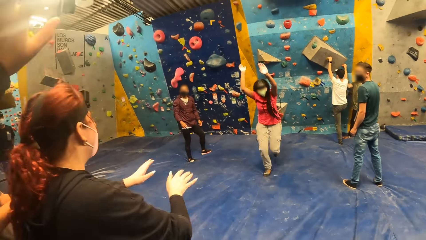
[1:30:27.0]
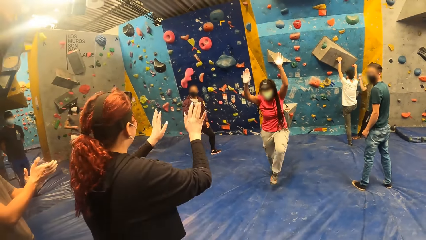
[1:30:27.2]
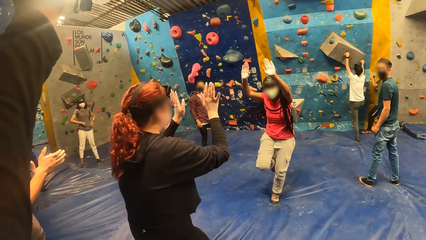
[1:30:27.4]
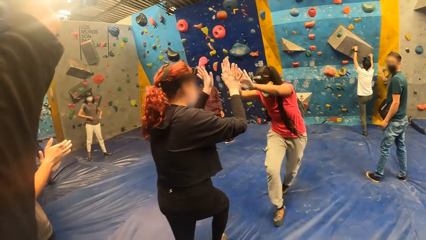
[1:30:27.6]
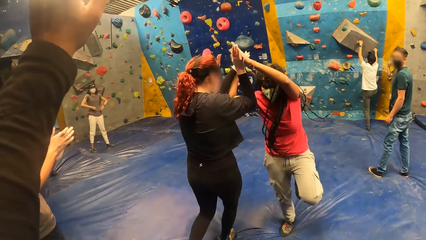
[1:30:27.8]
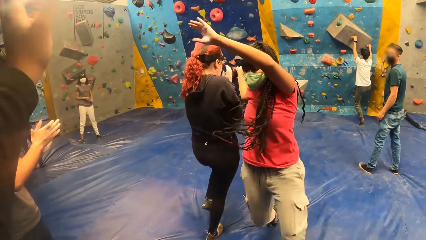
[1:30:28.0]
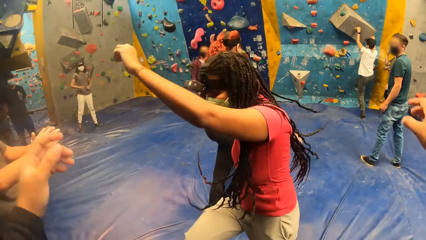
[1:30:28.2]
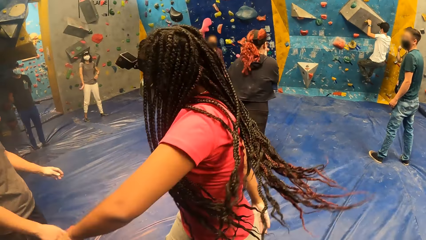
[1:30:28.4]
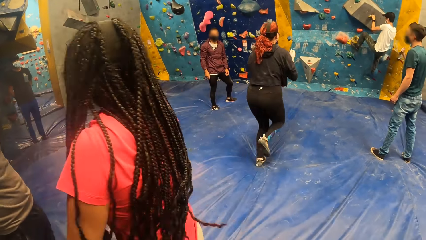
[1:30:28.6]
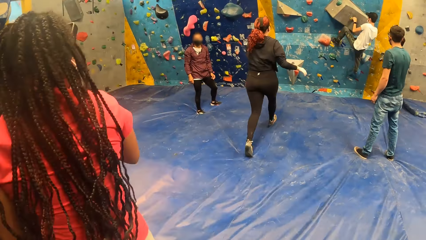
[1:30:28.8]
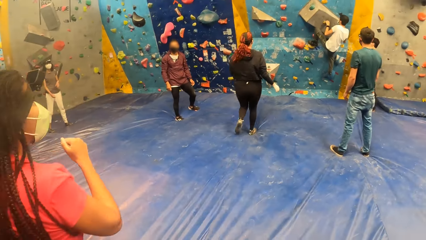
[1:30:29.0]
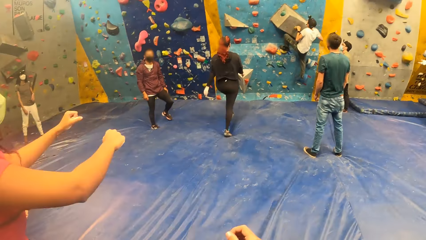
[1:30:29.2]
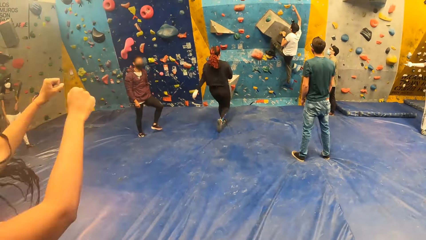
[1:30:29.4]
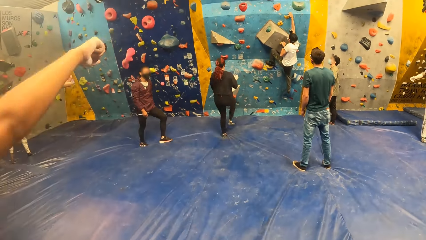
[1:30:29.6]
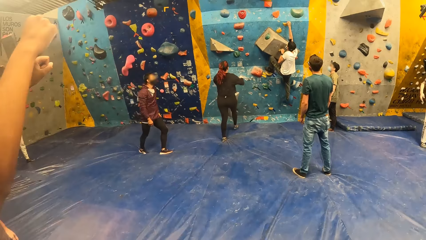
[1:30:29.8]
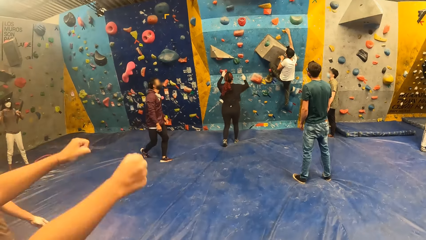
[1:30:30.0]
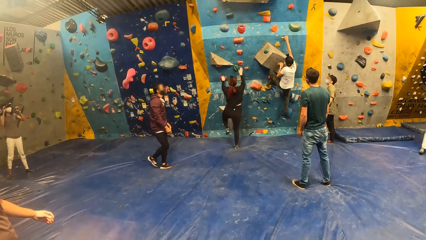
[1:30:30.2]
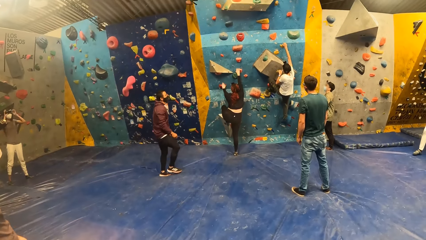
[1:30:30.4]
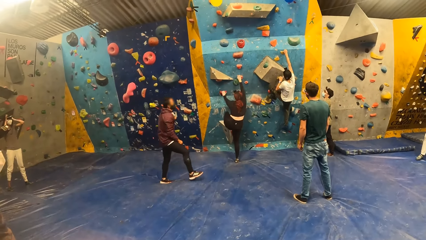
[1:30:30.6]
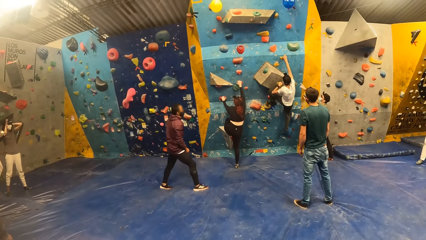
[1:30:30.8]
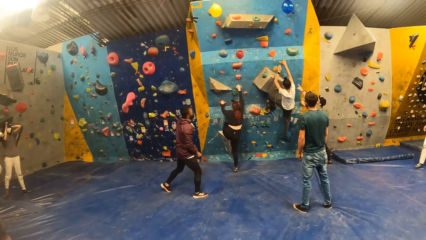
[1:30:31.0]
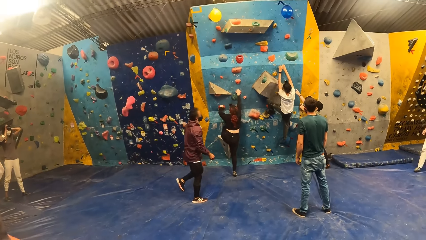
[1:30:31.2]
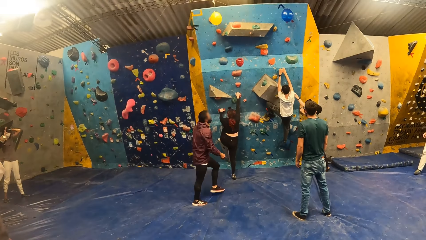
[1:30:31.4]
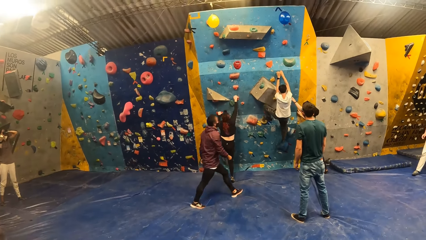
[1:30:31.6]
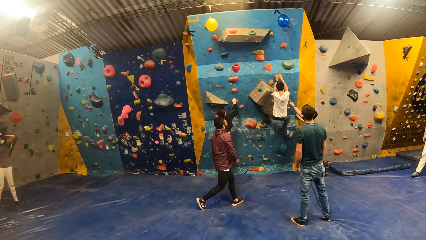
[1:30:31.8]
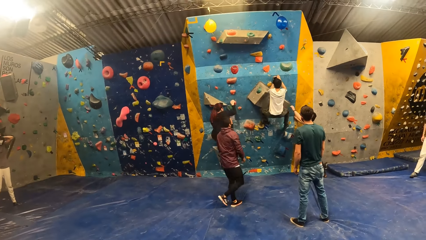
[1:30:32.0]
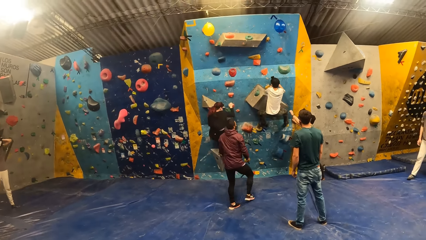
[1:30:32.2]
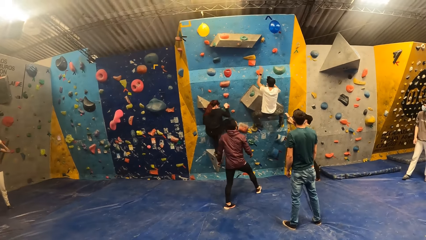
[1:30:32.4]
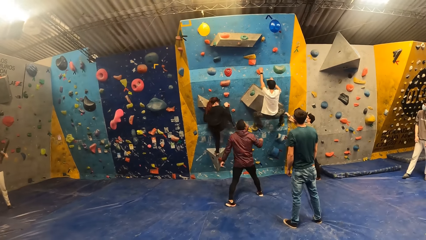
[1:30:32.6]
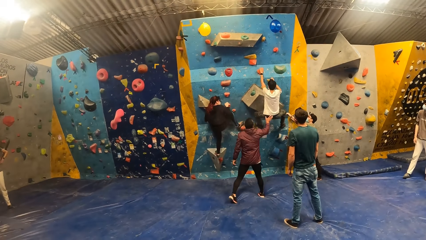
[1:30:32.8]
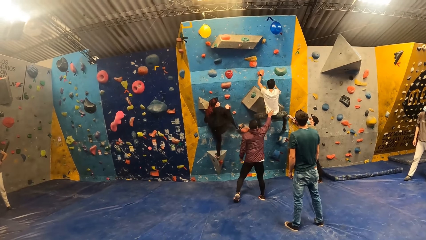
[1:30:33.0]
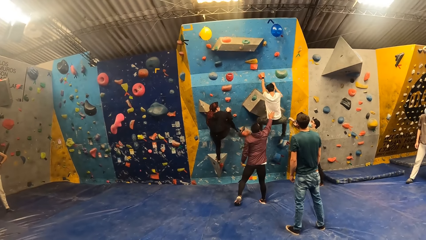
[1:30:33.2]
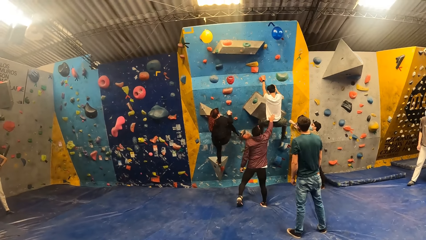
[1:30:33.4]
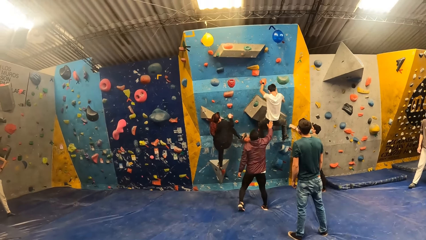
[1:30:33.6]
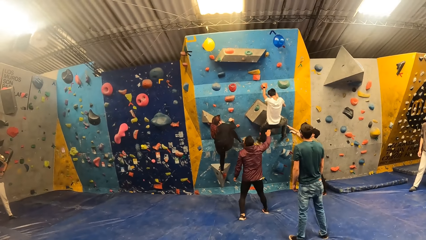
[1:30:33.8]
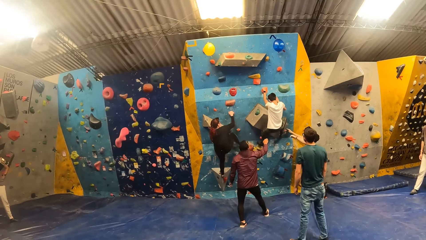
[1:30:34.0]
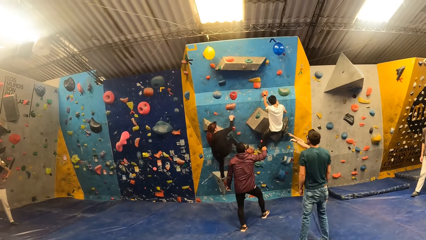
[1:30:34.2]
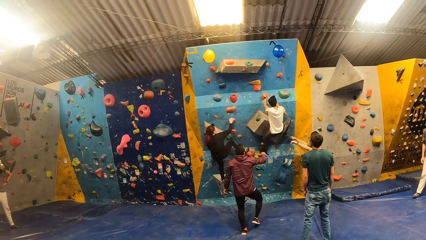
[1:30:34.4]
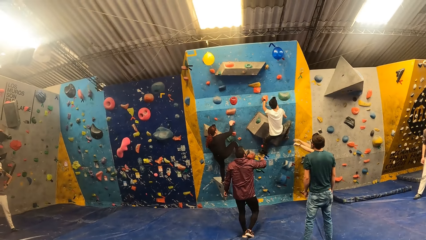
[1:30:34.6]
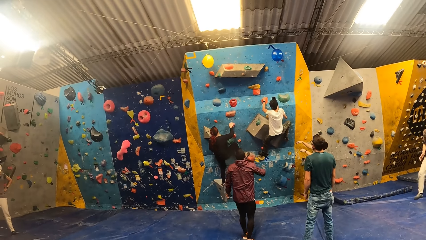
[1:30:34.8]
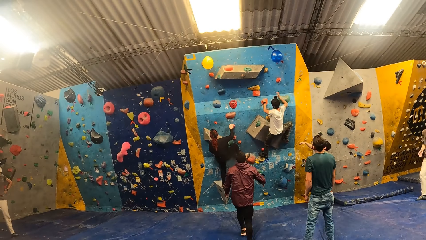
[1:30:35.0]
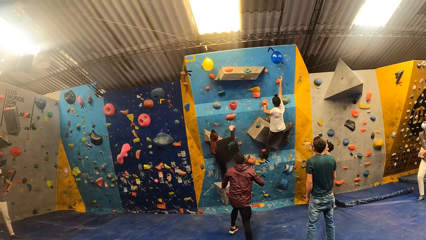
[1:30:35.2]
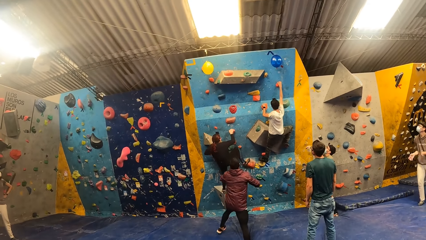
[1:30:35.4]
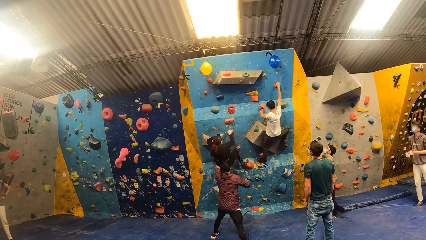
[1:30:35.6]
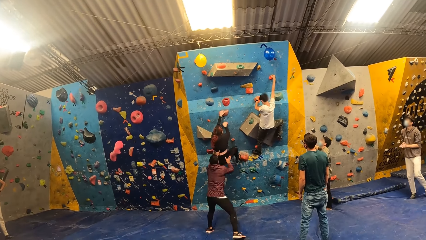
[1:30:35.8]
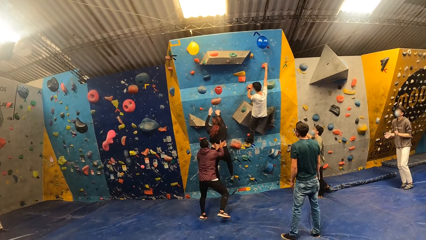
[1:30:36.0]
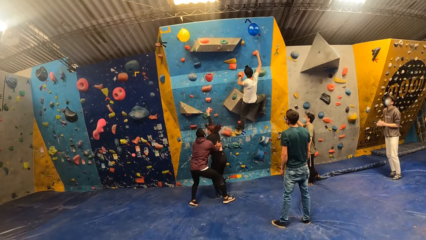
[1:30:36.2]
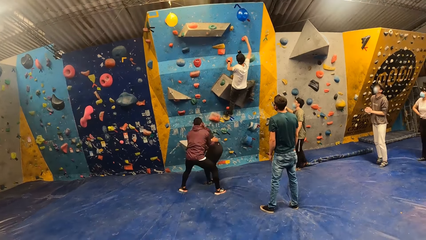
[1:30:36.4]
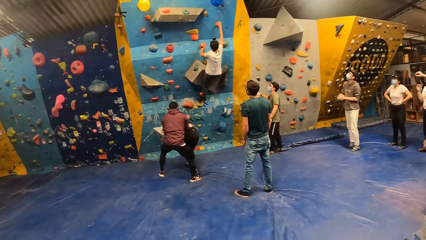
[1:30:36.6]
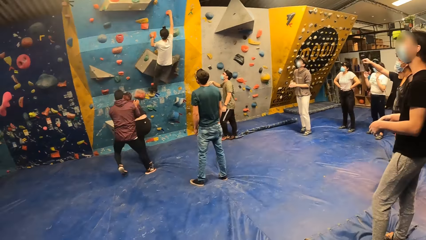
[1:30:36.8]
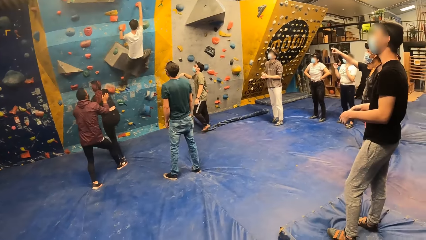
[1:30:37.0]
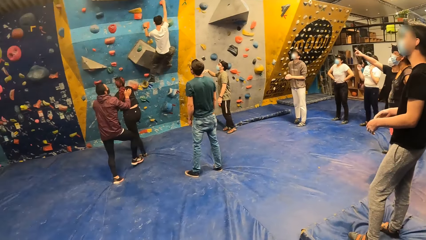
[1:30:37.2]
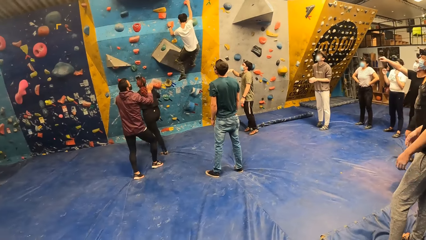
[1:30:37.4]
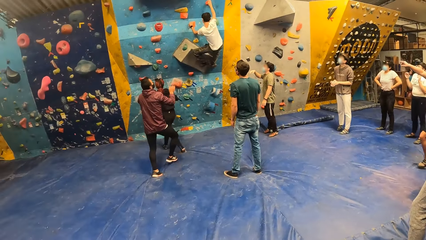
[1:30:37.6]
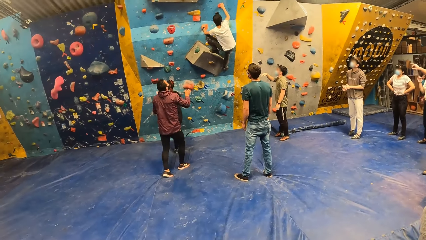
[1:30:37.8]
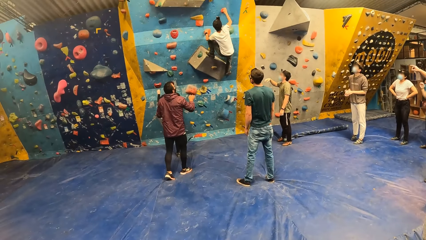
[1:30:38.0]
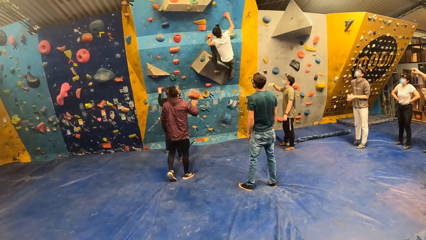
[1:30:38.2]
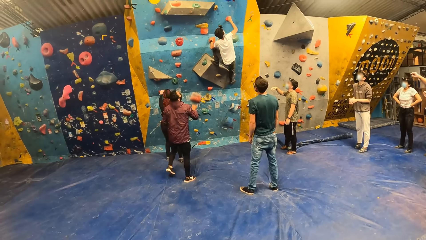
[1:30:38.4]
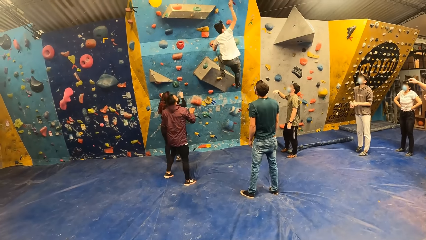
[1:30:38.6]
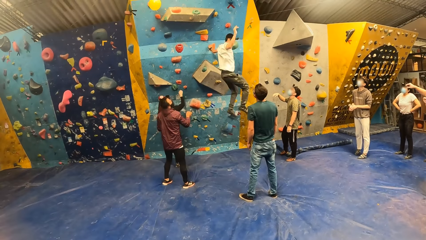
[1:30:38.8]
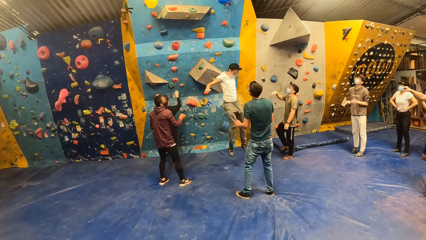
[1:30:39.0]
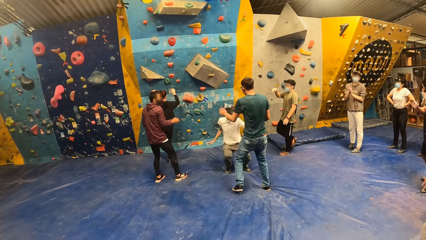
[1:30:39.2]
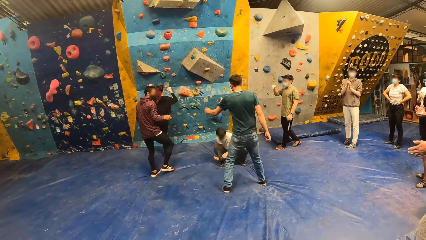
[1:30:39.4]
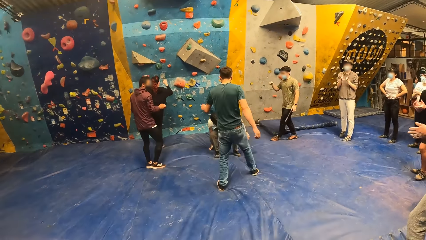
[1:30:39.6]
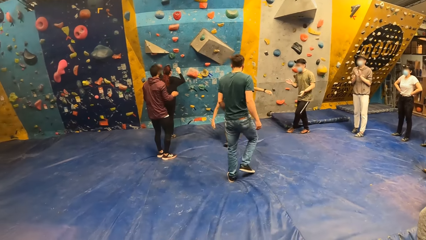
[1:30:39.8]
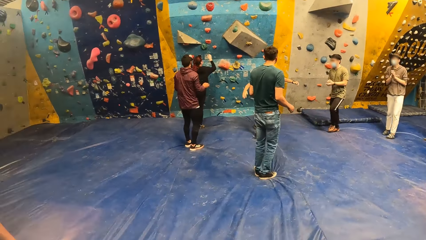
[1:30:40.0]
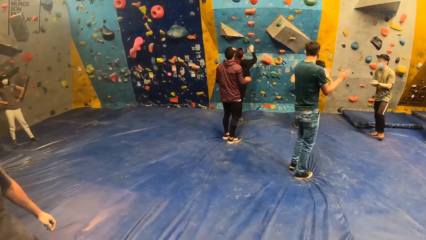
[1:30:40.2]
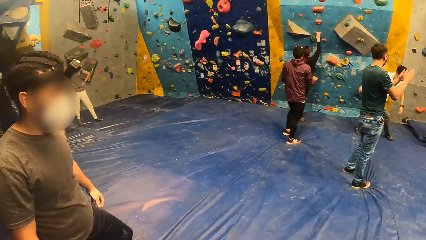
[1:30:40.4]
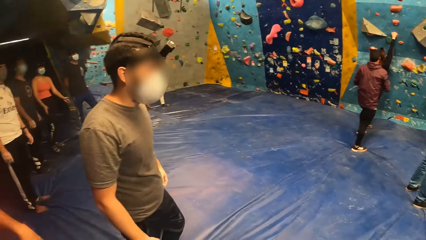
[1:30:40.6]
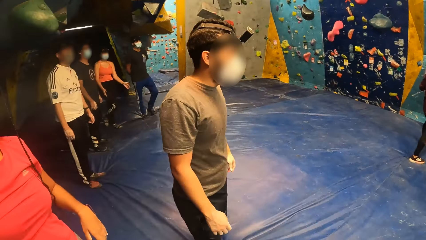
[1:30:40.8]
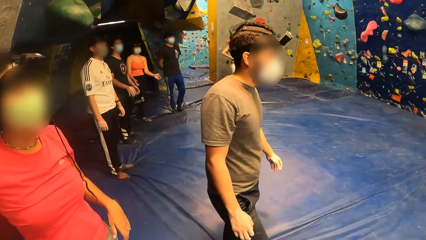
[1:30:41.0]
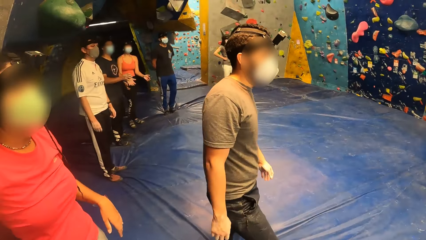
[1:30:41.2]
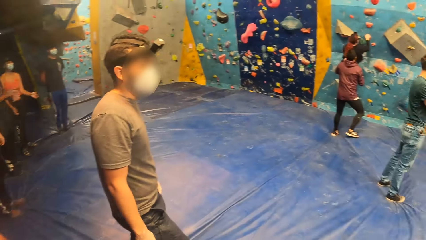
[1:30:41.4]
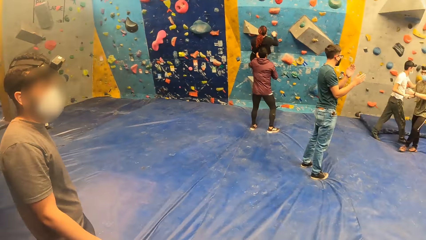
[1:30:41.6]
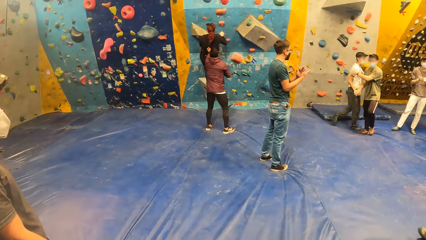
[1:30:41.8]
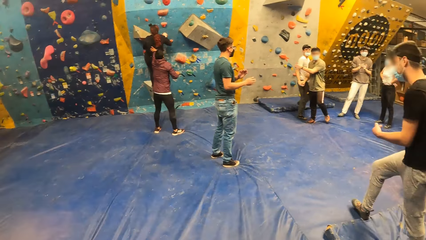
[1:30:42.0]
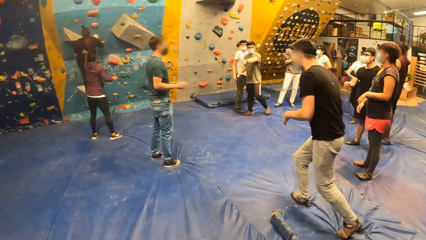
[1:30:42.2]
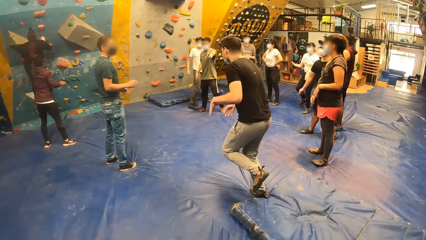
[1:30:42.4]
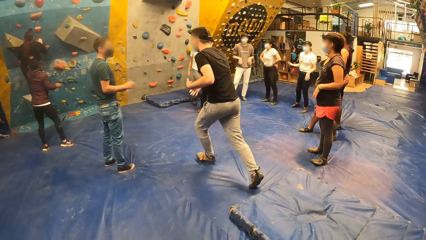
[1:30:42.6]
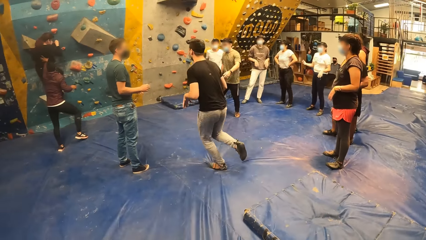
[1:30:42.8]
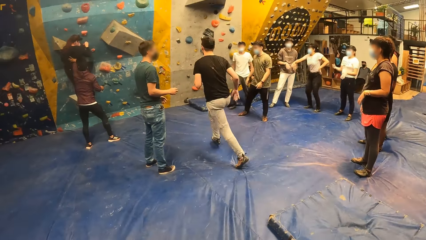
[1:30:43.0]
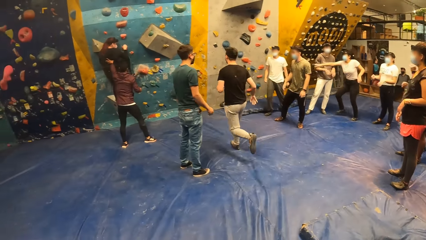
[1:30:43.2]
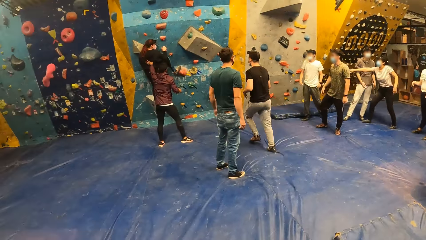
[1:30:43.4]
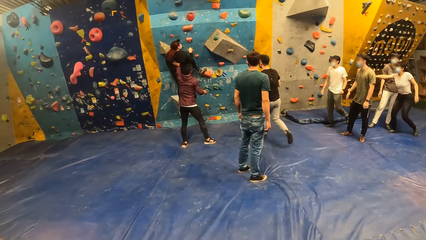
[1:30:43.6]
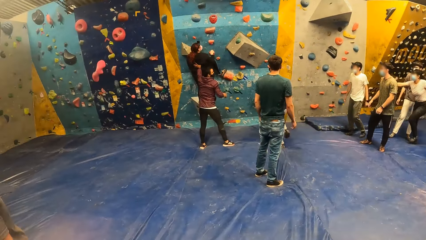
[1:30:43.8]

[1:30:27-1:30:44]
A woman and another woman hi-five with both hands. The other woman climbs the bouldering wall. The other woman drops from the wall.
